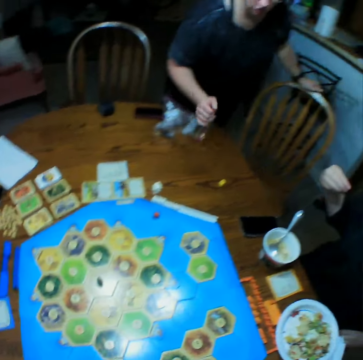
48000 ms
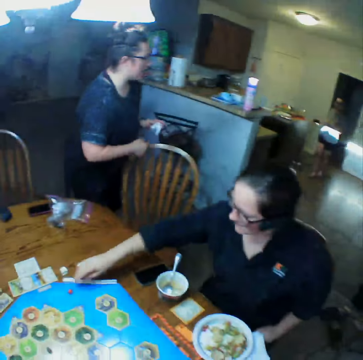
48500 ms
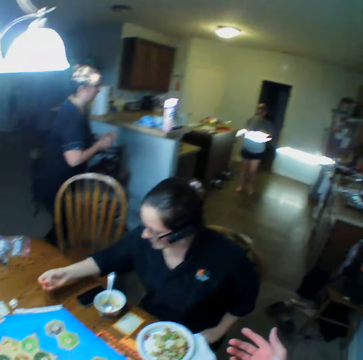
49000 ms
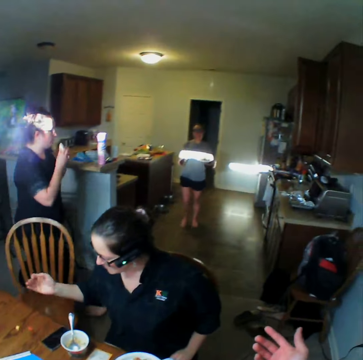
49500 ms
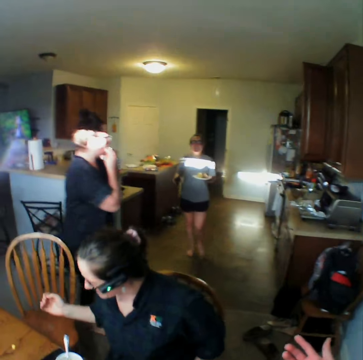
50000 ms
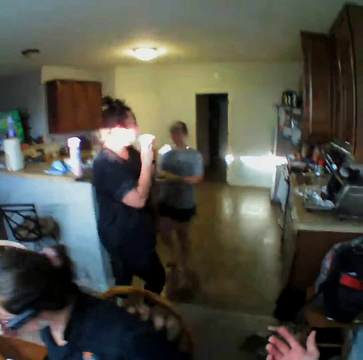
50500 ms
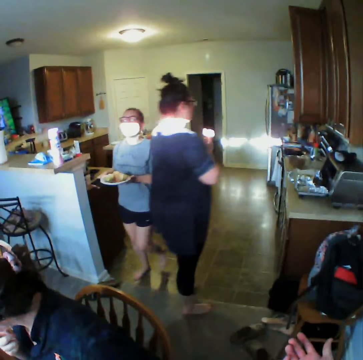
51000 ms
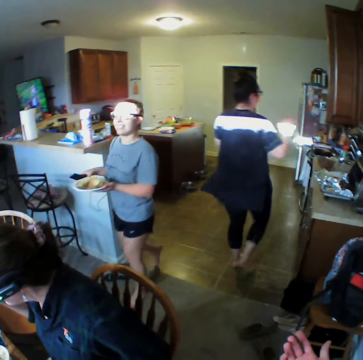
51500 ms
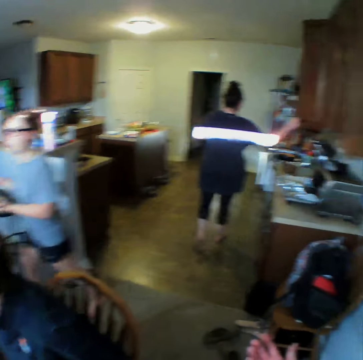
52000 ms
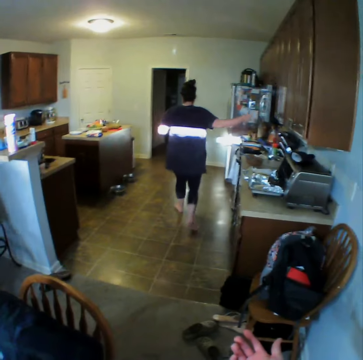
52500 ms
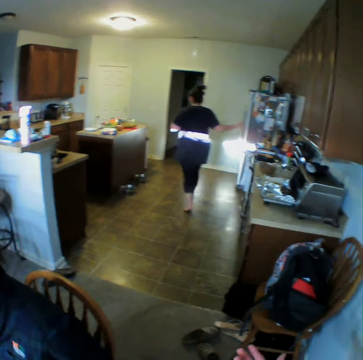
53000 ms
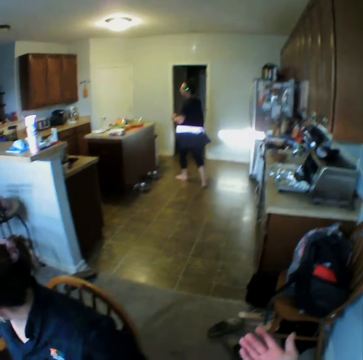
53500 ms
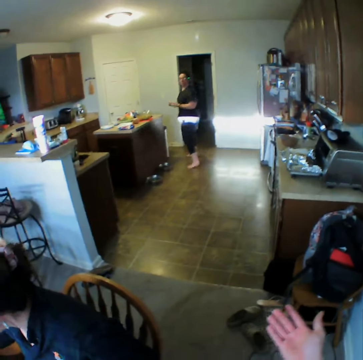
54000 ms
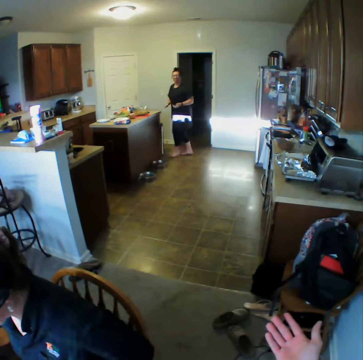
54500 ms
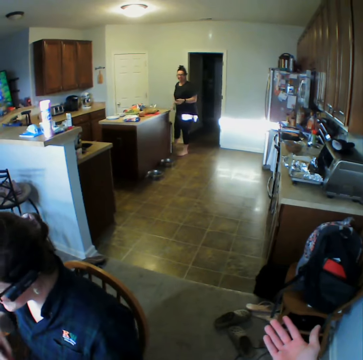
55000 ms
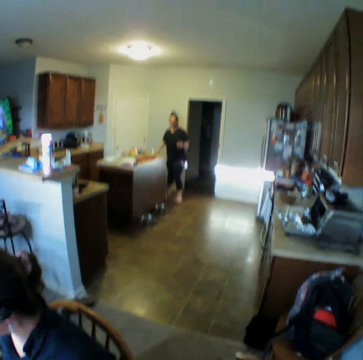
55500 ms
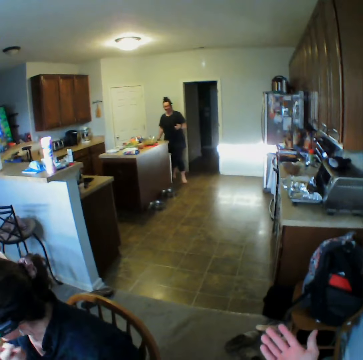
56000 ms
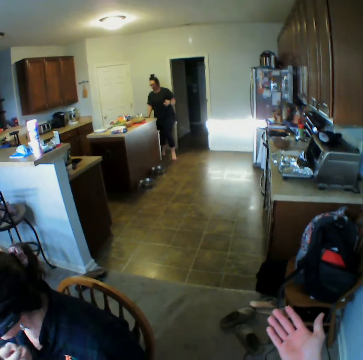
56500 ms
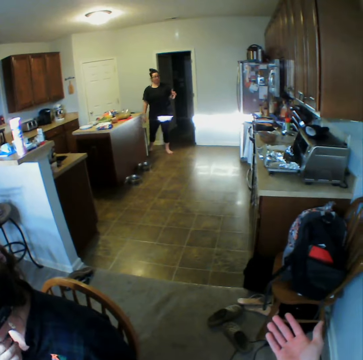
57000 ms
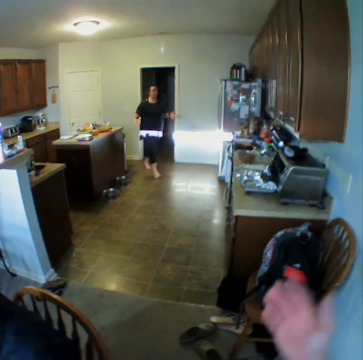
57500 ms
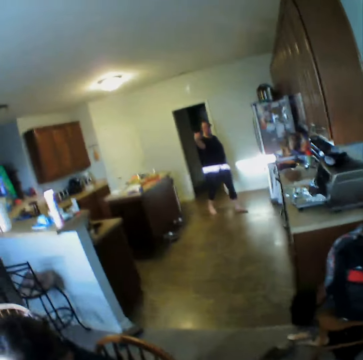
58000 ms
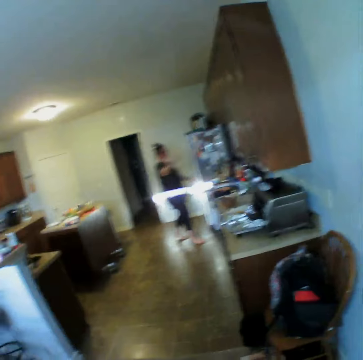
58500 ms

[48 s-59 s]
A person picks up dice on the board. Another person walks in the room. A third person walks in the room. The second person closes the cabinet.

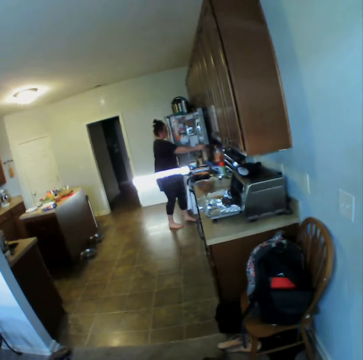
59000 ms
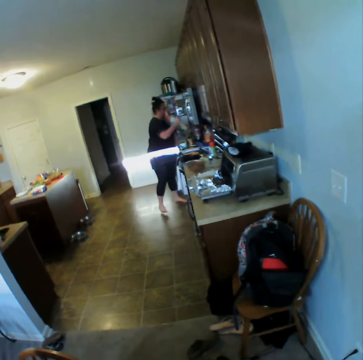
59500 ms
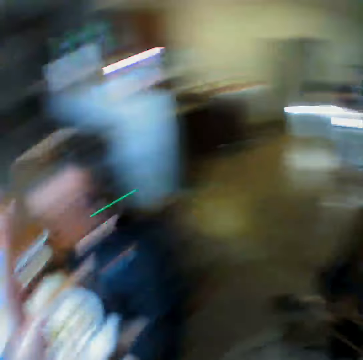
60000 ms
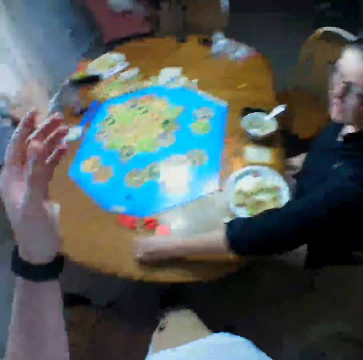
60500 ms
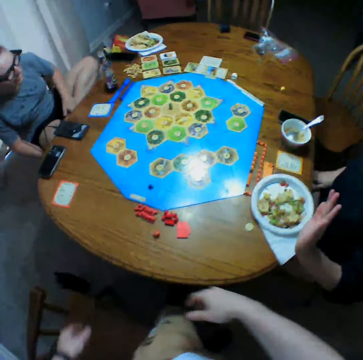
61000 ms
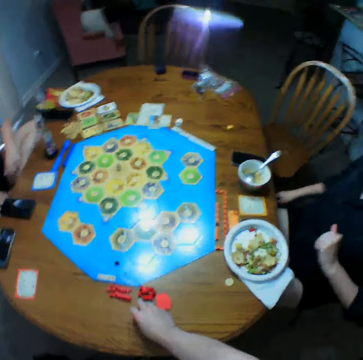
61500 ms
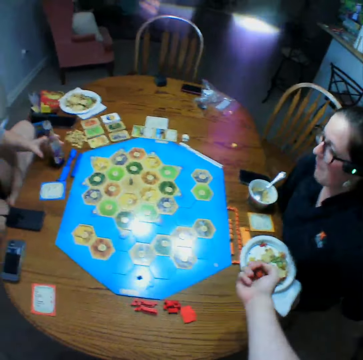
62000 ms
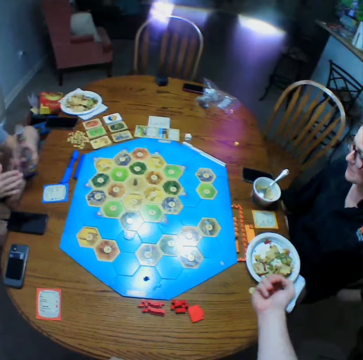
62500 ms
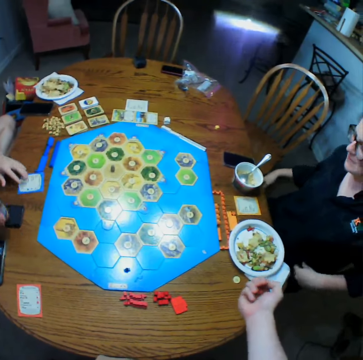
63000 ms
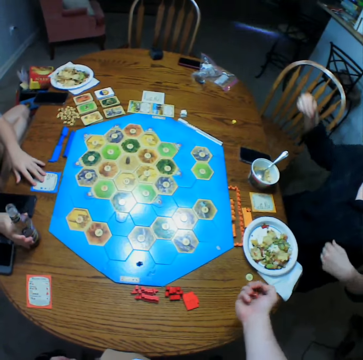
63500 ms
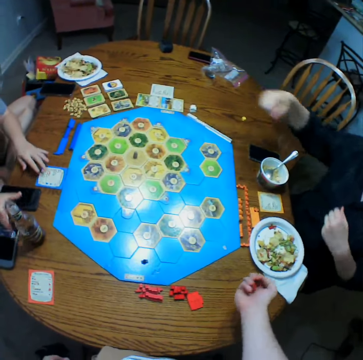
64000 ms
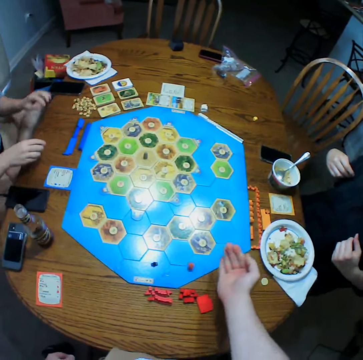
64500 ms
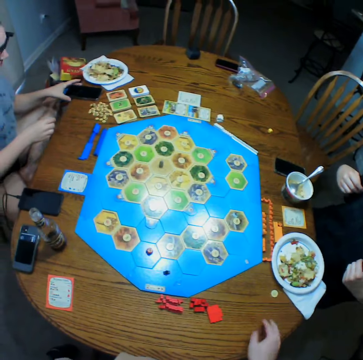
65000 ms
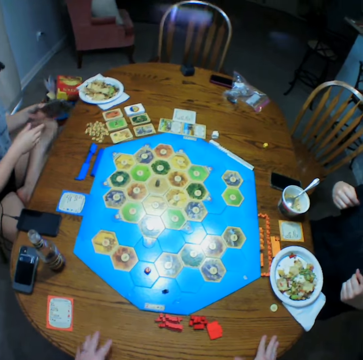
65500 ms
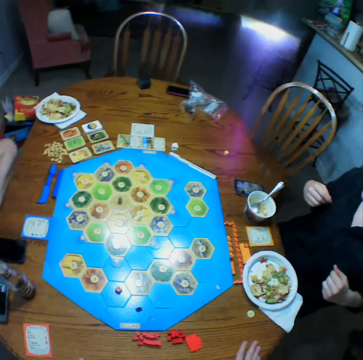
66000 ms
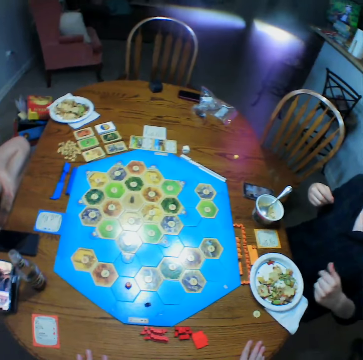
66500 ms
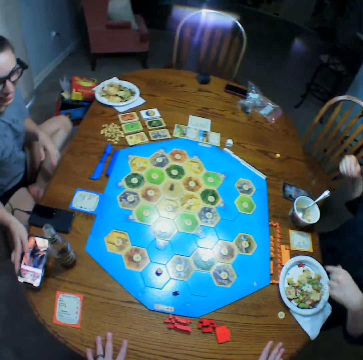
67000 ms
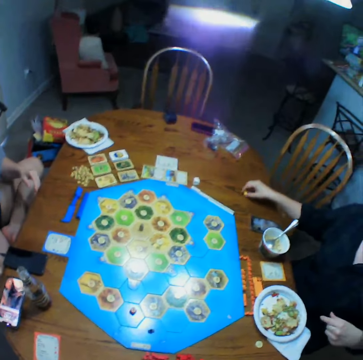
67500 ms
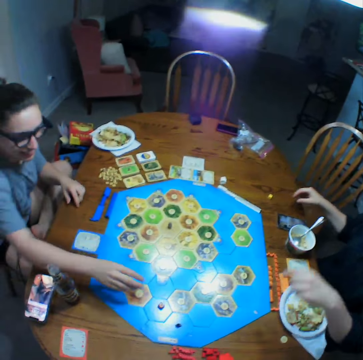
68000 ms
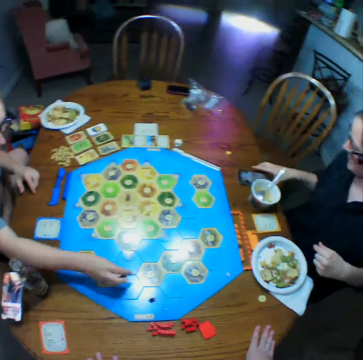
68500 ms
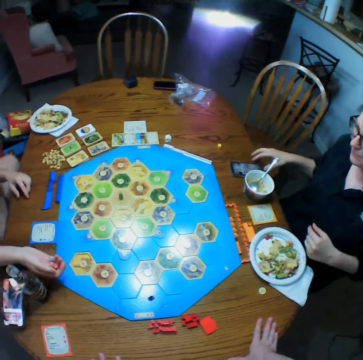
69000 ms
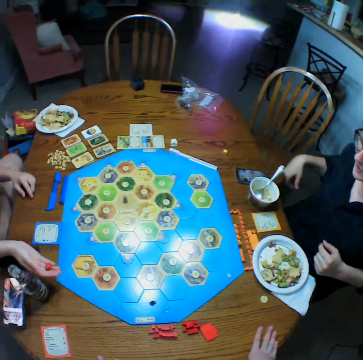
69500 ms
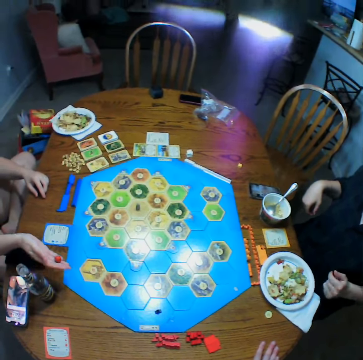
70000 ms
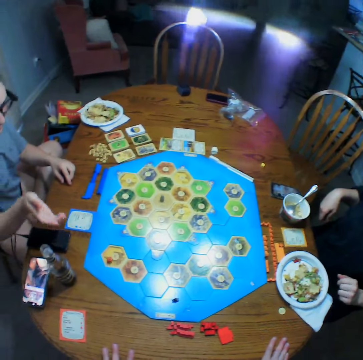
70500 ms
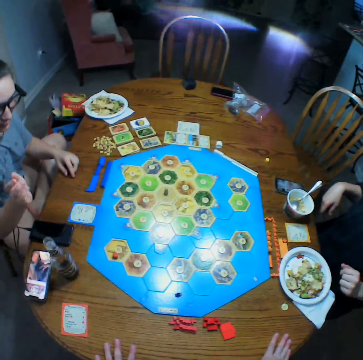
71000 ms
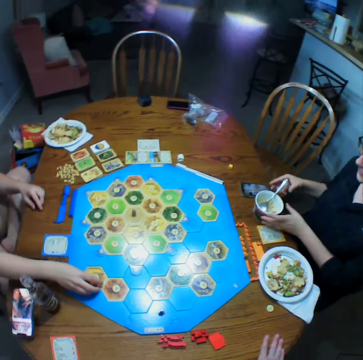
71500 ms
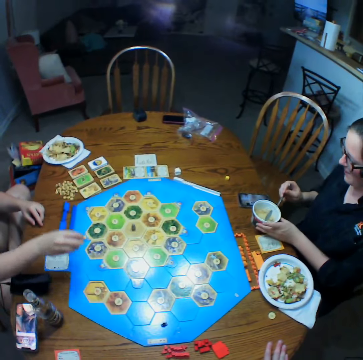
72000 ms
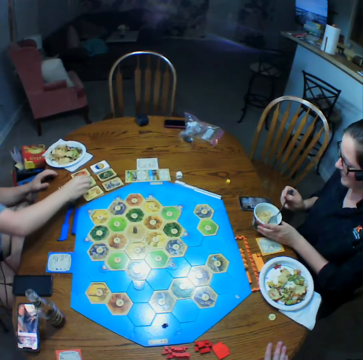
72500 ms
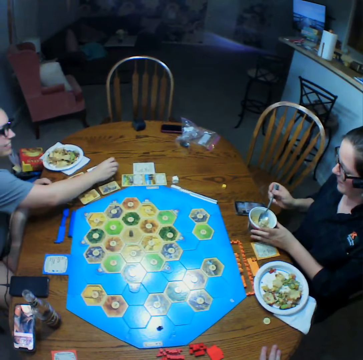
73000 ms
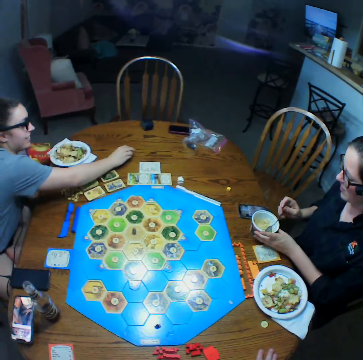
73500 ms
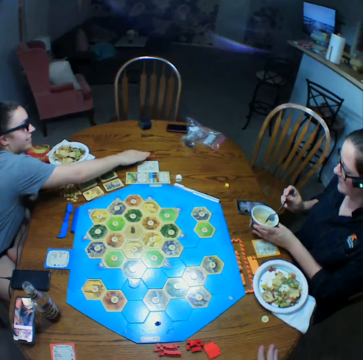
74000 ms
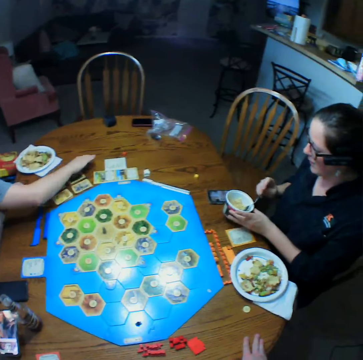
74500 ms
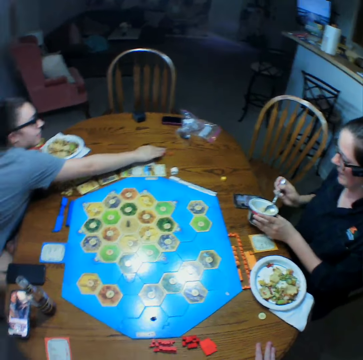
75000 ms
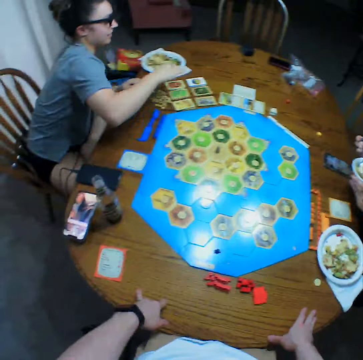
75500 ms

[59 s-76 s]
A person picks up a drink. The person walks in the room. The camera wearer takes the dice on the table. They shake the dice. Another person moves the drink on the table. The camera wearer throws the dice on the table. A third person stretches hands. The second person picks up a phone. The third person picks up the dice. The second person takes the dice on the table. The third person holds the phone. The second person throws the dice on the table. The third person holds a counter and scoops ice cream. The second person moves the dice on the table.

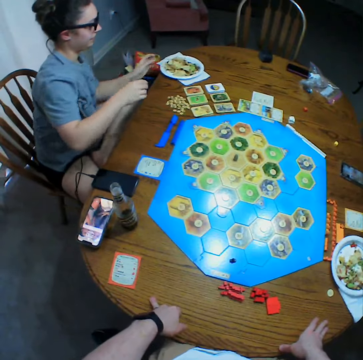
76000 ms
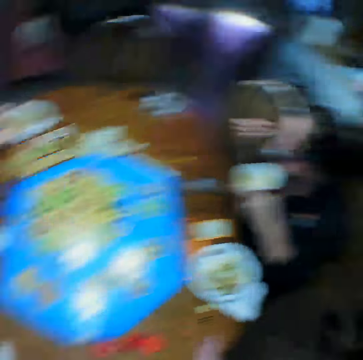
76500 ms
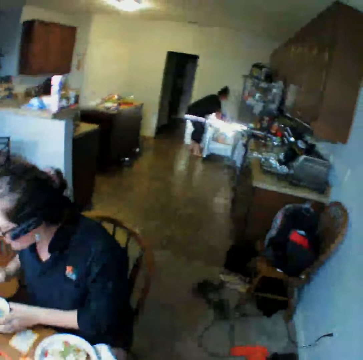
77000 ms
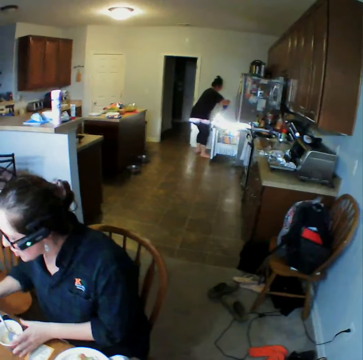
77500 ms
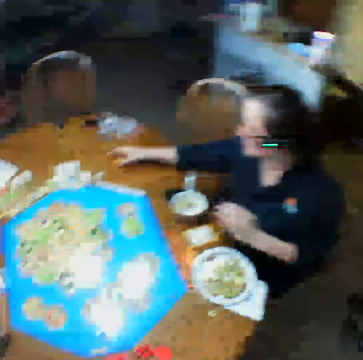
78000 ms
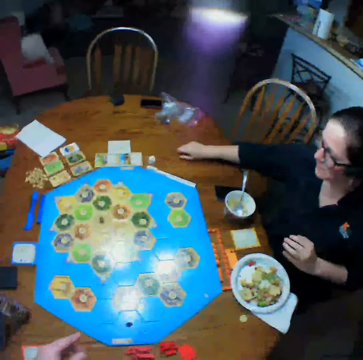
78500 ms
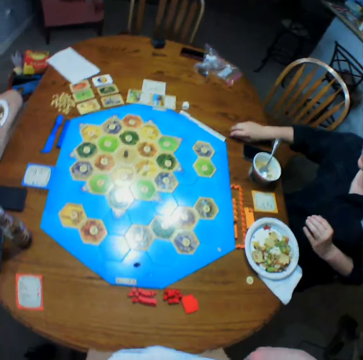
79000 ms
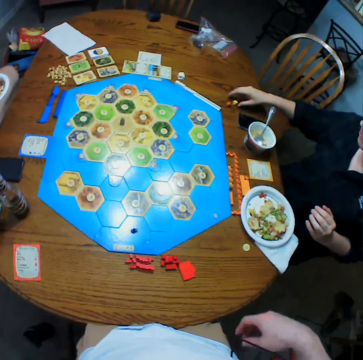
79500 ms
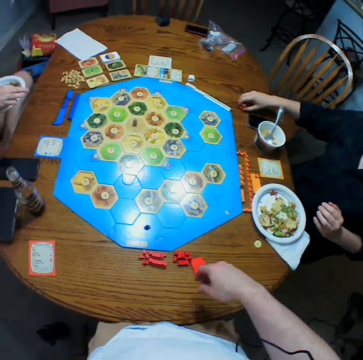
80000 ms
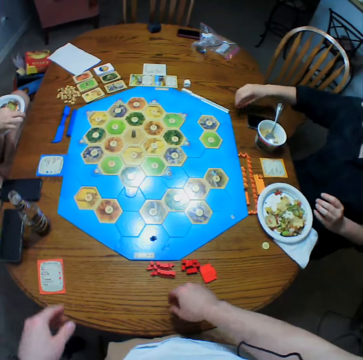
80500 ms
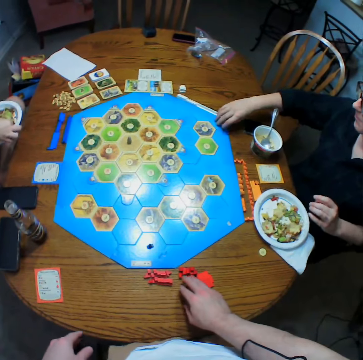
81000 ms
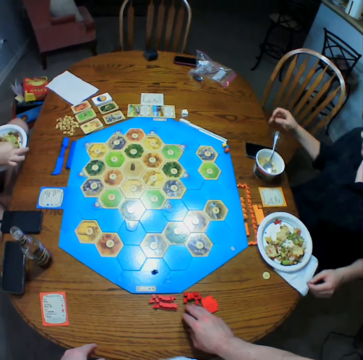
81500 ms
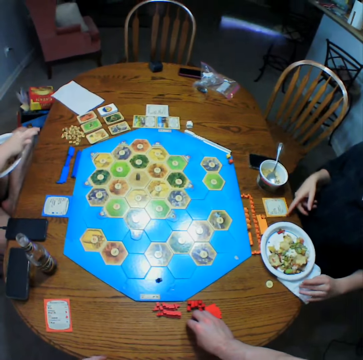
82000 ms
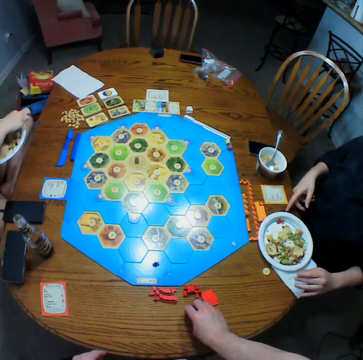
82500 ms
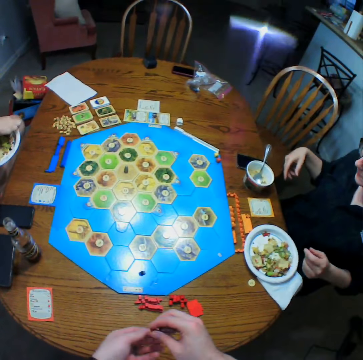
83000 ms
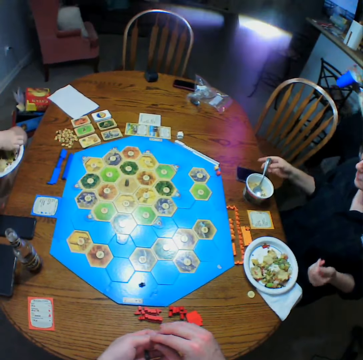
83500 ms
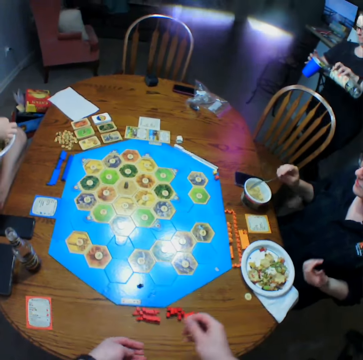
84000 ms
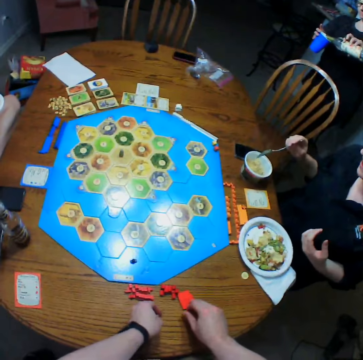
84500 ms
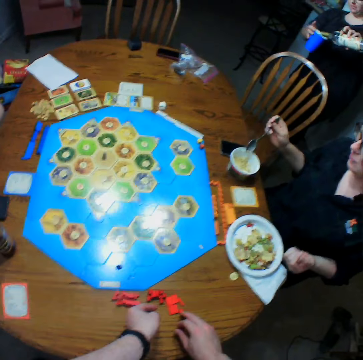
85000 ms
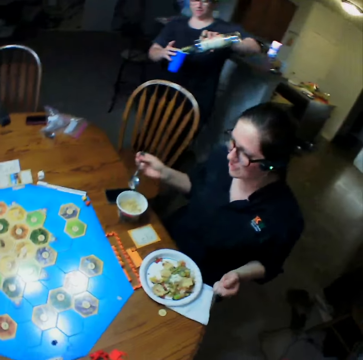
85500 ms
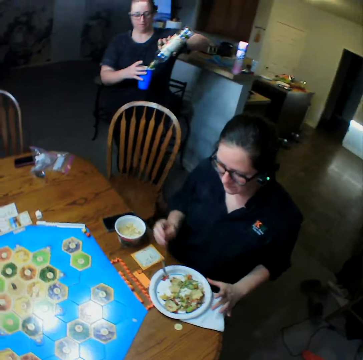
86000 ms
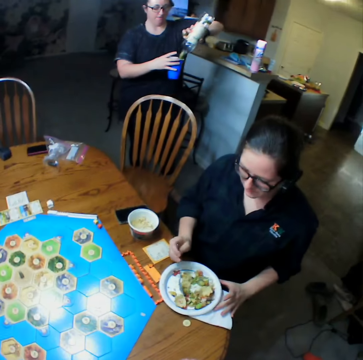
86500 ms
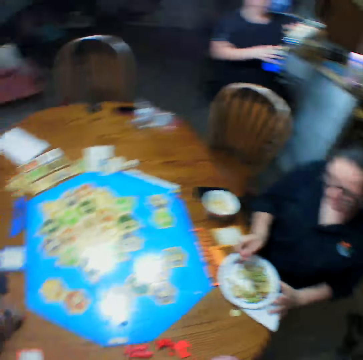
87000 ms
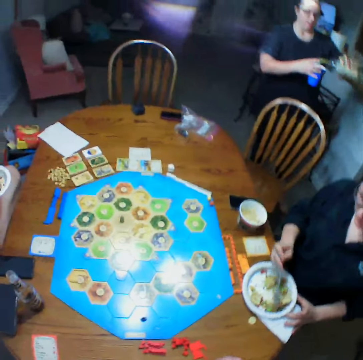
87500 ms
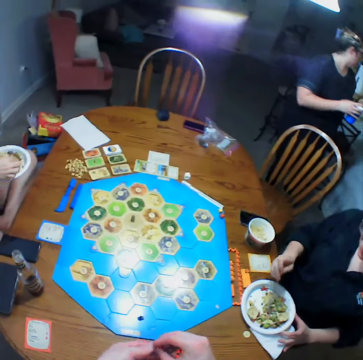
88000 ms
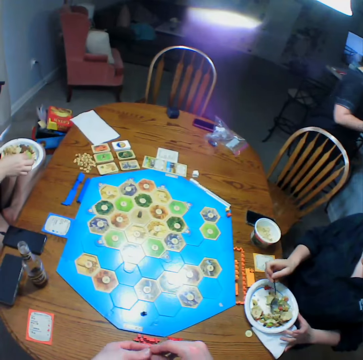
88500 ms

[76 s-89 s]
The camera wearer turns. A person takes the dice on the table. The camera wearer picks up the dice. Another person eats food. The first person holds a spoon. A third person puts a drink in the glass. The first person scoops food.
